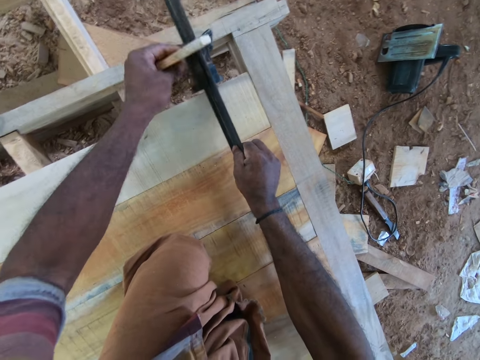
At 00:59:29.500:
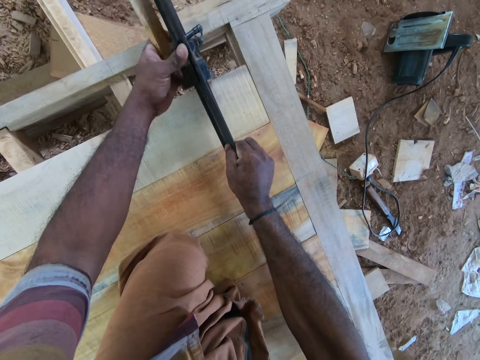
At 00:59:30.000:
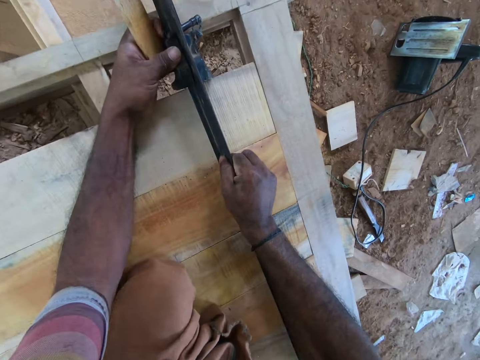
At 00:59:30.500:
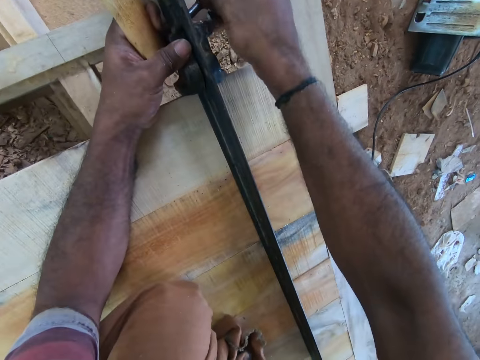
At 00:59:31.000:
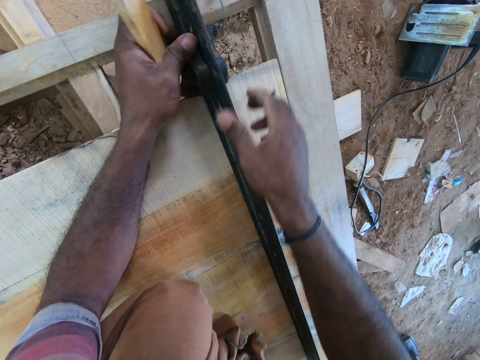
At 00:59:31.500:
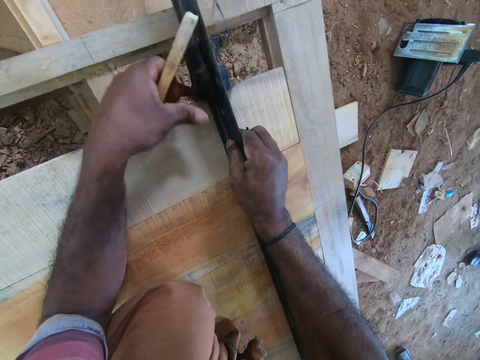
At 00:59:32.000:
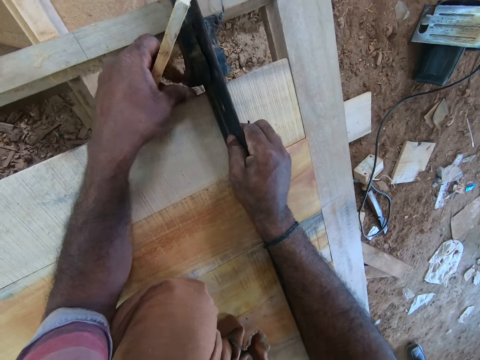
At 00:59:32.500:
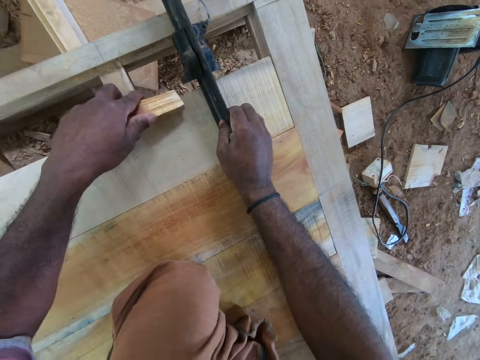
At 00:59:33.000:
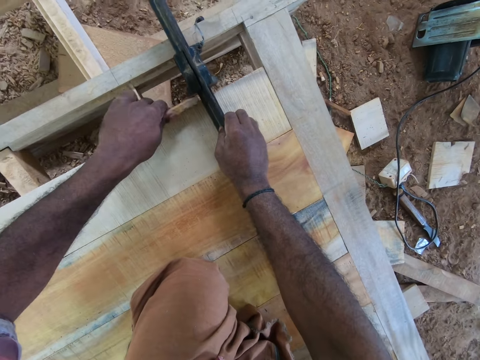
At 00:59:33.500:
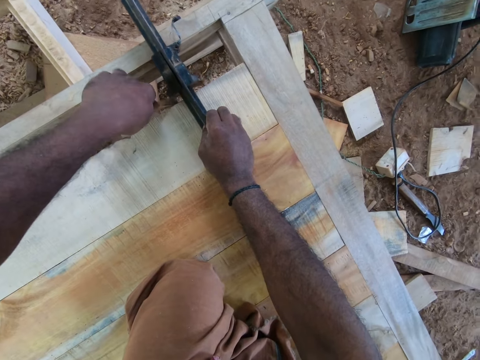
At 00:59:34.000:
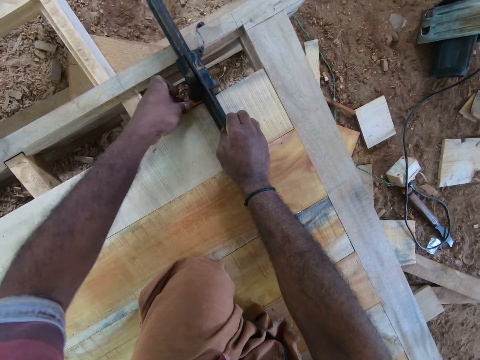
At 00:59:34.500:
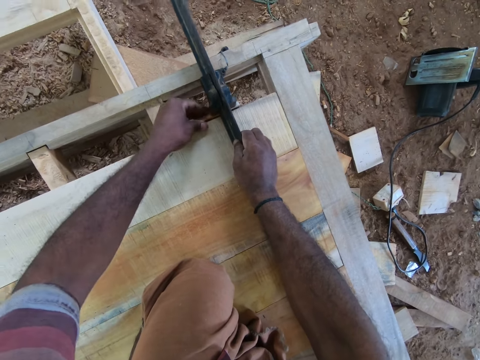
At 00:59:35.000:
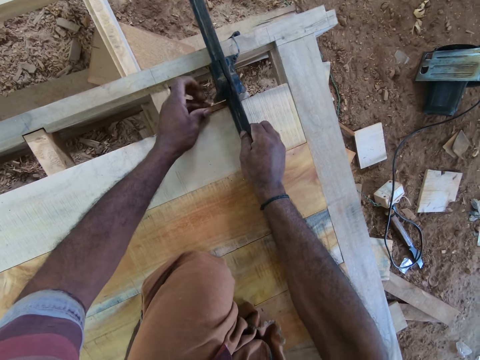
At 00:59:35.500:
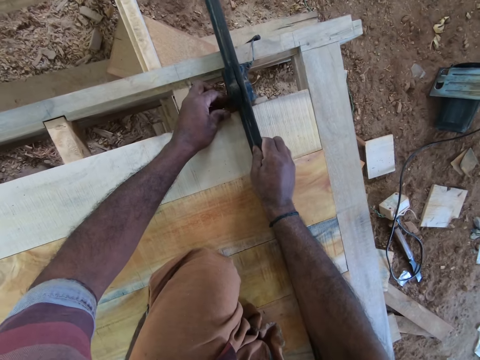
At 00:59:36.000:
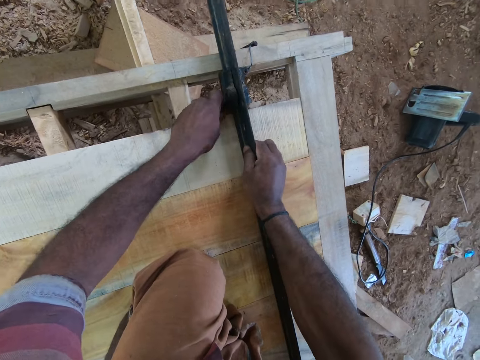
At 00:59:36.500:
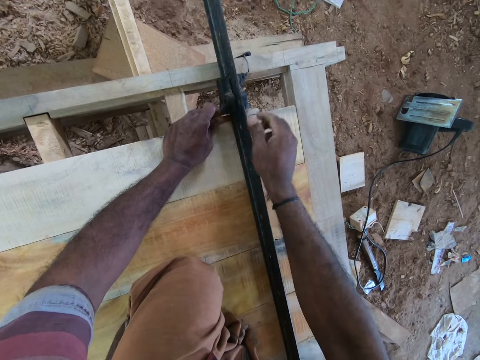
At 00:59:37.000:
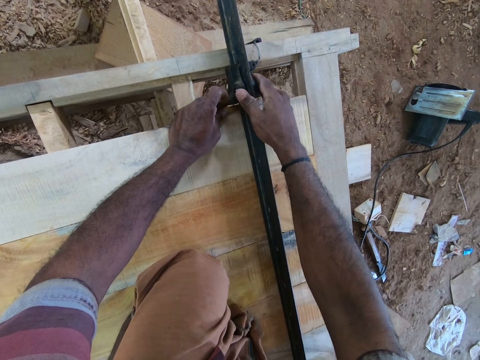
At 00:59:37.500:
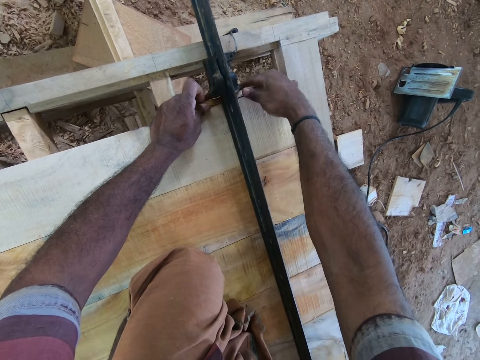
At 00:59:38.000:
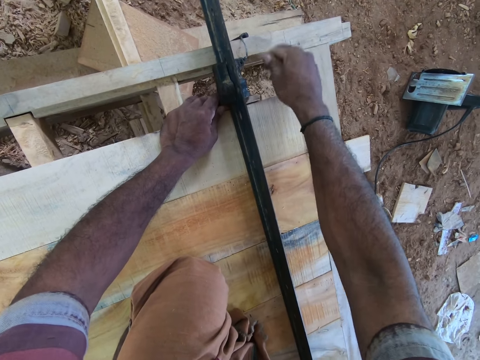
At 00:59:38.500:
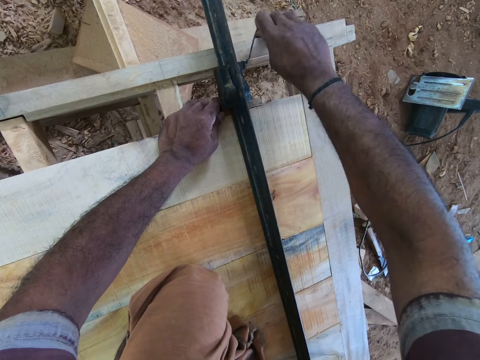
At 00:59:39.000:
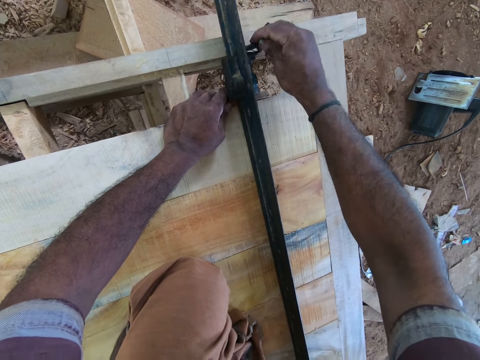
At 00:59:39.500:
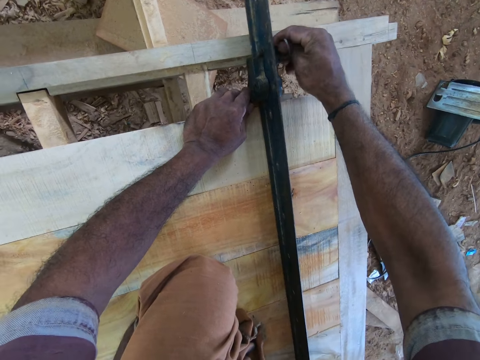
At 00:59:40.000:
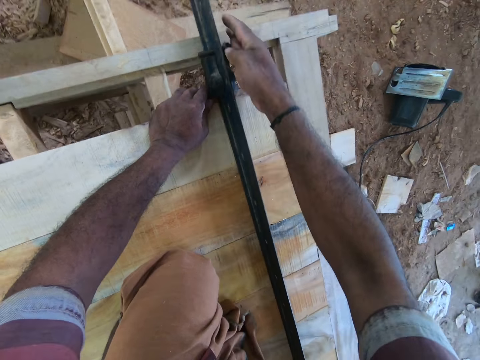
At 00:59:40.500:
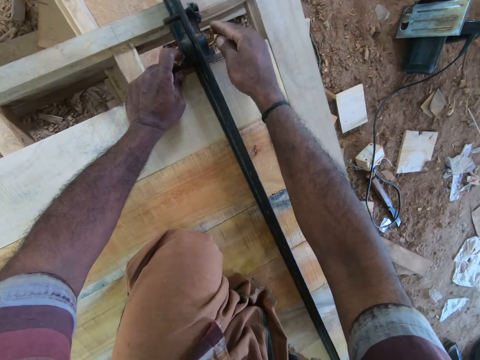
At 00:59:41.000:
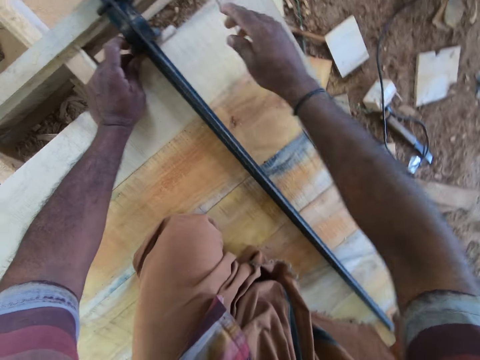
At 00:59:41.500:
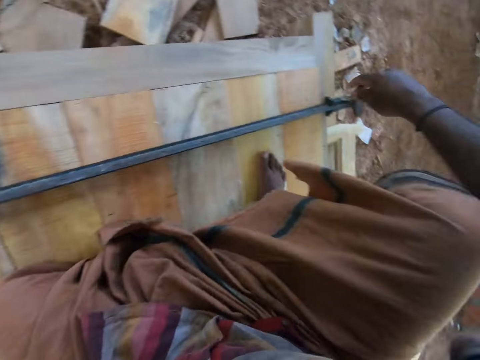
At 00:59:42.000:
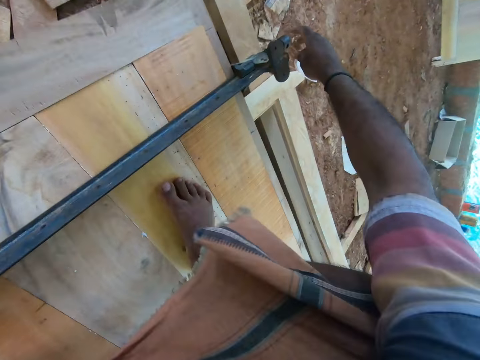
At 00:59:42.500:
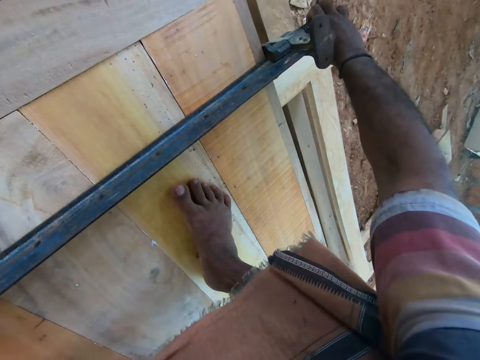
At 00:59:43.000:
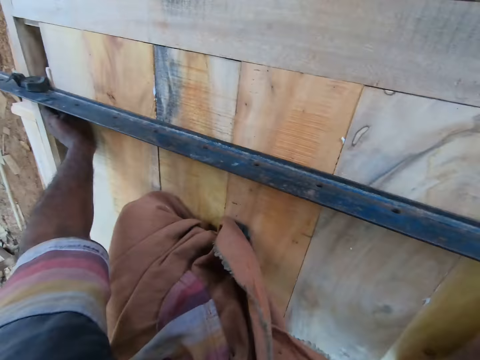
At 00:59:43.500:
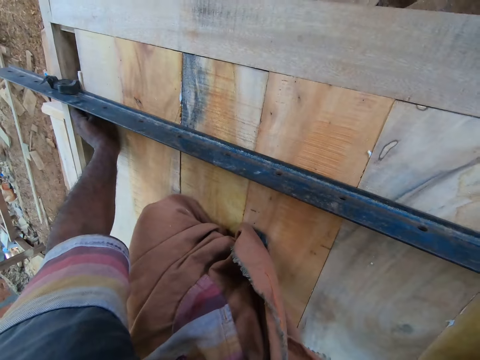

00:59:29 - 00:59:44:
The camera wearer adjusts the clamp on the woodwork with both hands. He fits the offcut in the clamp with his left hand. He adjusts the clamp on the woodwork with his right hand. He tightens the door with the clamp. He adjusts the clamp on the woodwork with both hands.

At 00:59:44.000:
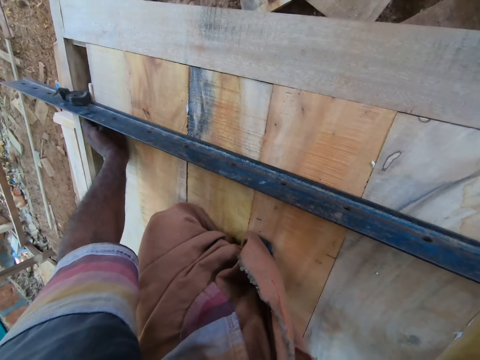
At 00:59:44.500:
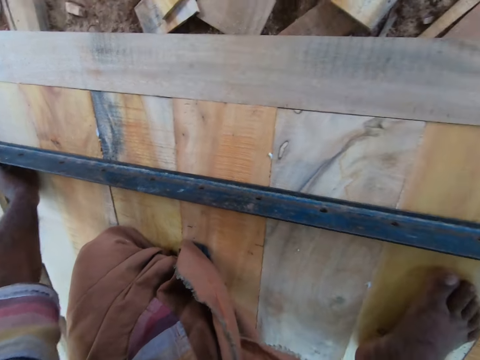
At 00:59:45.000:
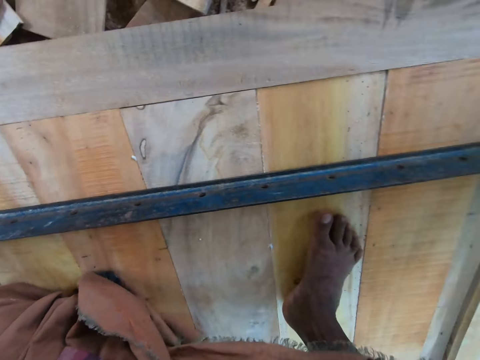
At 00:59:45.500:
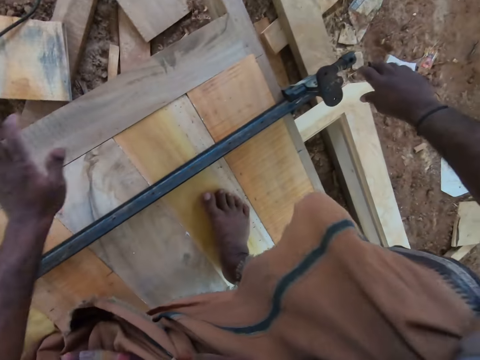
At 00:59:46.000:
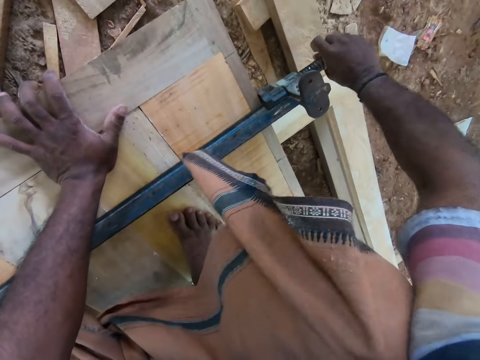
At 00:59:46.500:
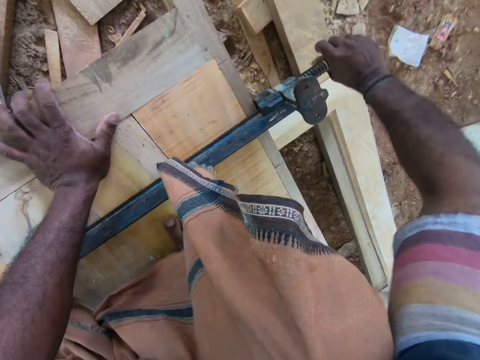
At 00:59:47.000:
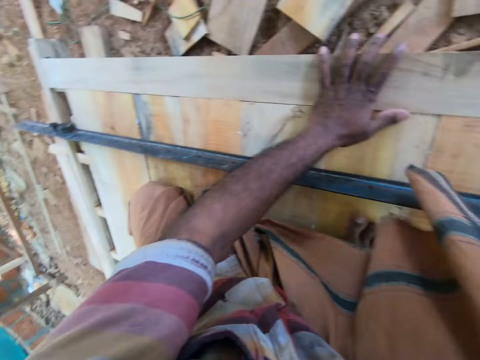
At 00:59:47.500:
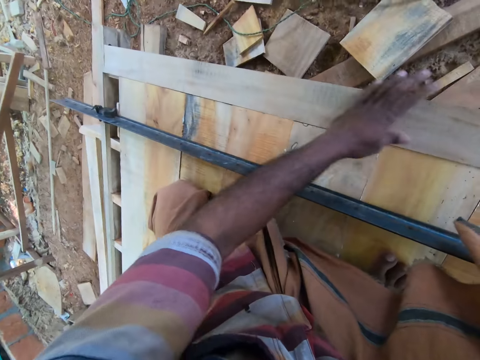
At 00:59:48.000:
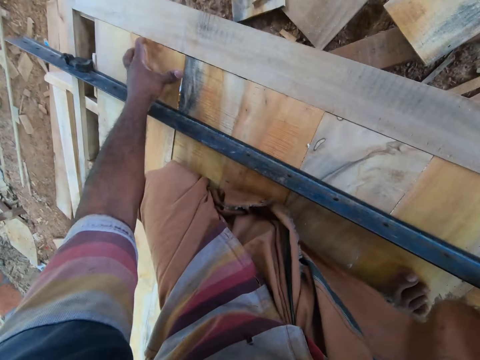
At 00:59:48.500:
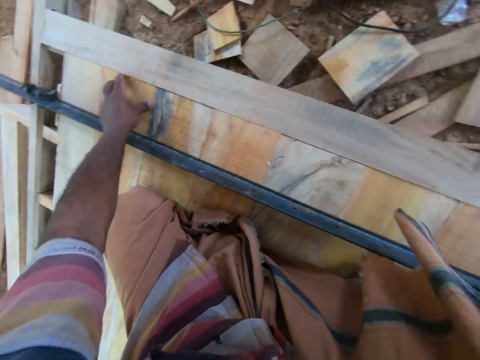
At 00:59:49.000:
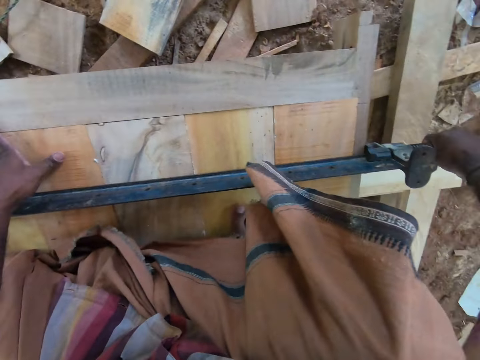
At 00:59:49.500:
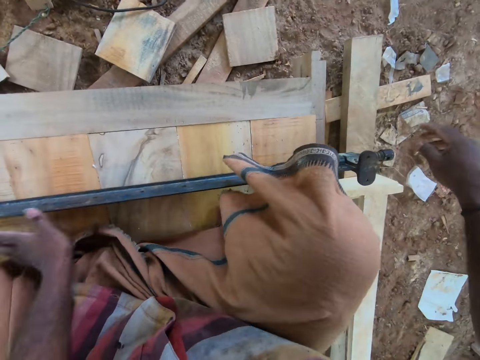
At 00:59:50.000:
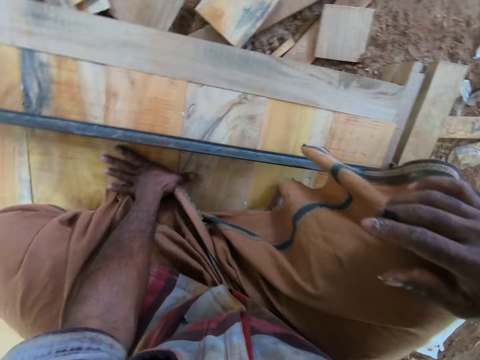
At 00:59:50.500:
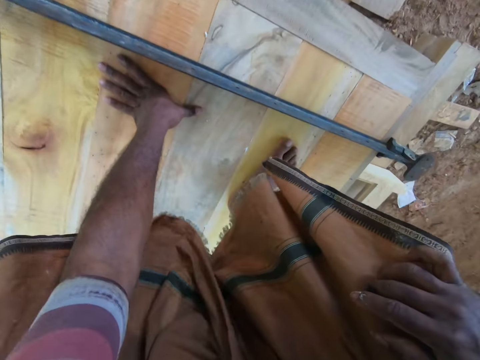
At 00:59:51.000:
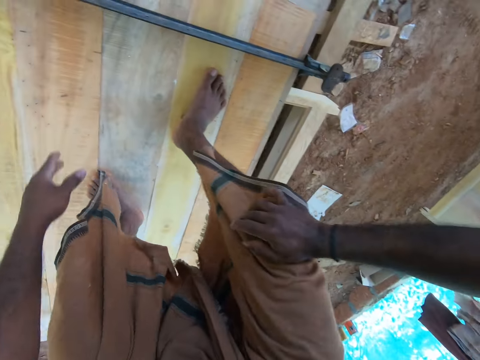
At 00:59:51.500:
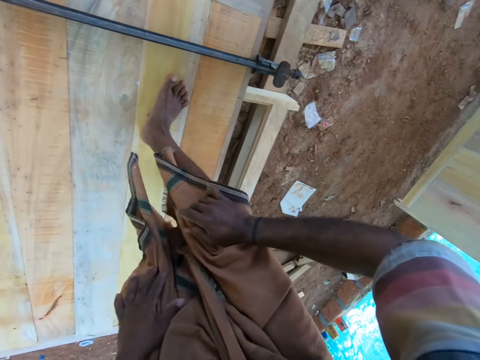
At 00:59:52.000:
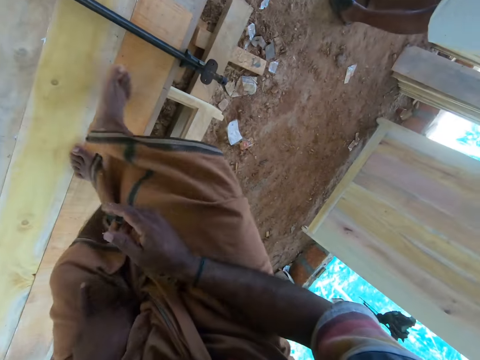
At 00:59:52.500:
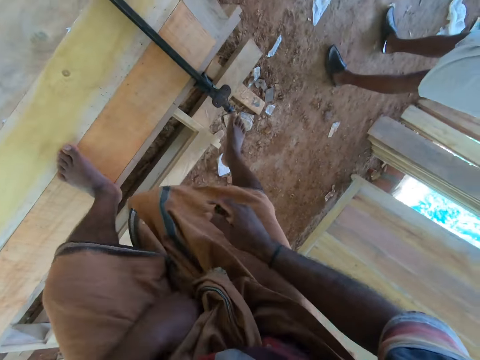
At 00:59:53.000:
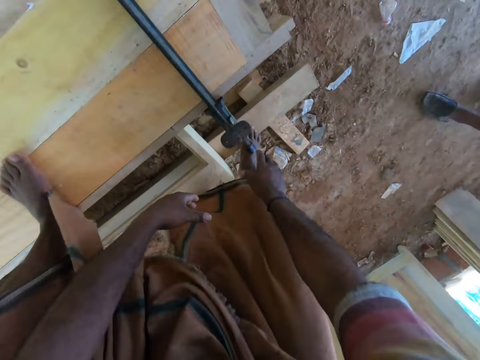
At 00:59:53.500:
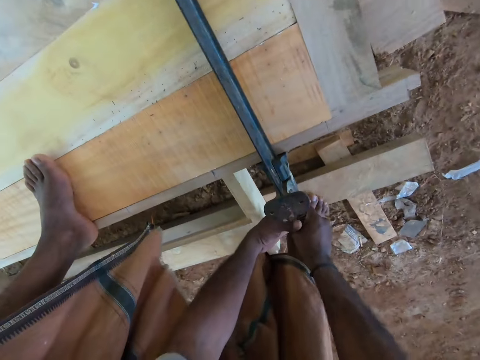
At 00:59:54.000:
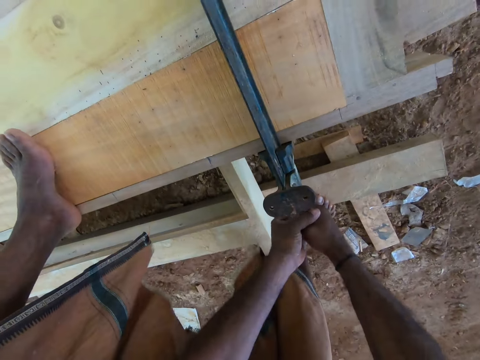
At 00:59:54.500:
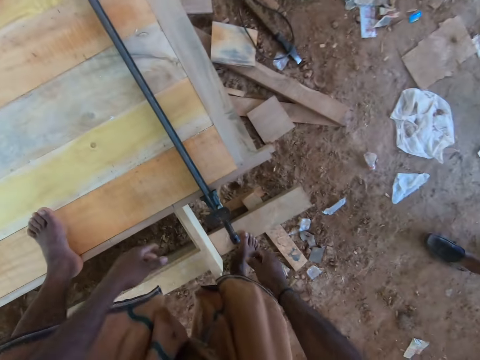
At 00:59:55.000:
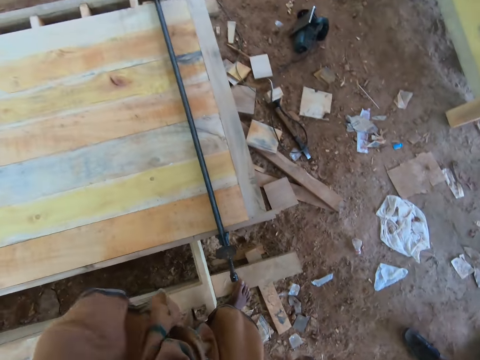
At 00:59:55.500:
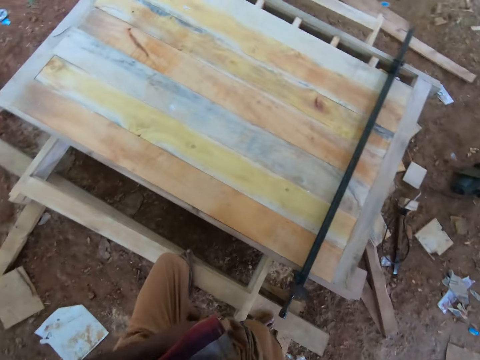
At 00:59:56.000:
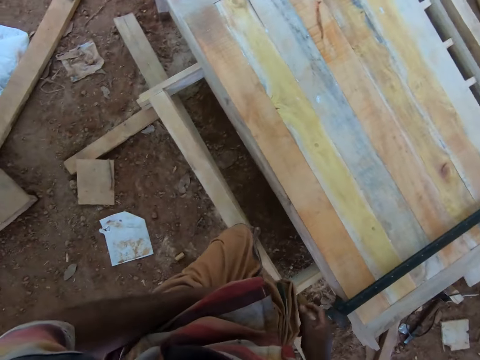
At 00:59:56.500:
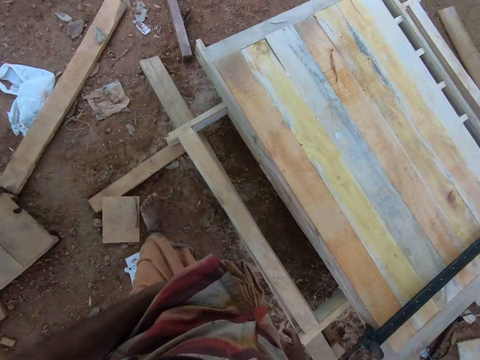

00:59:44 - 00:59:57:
The camera wearer places his left hand on the woodwork. He adjusts the clamp on the woodwork with his right hand. He stands up from the woodwork. He adjusts the clamp on the woodwork with both hands.
